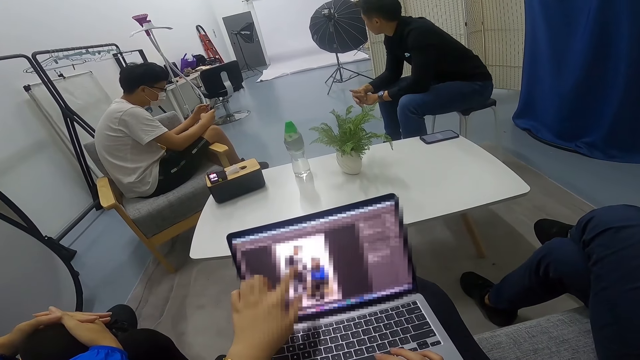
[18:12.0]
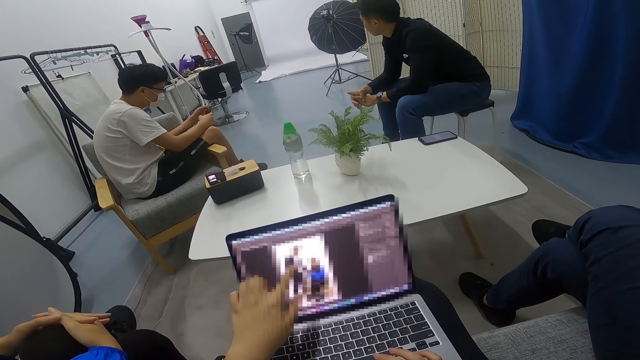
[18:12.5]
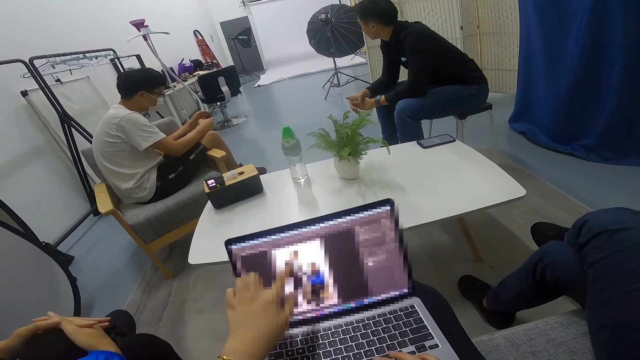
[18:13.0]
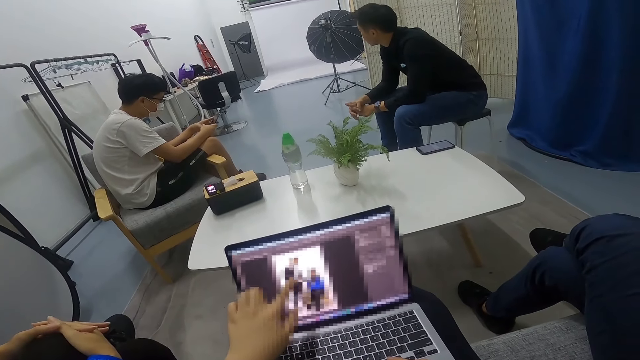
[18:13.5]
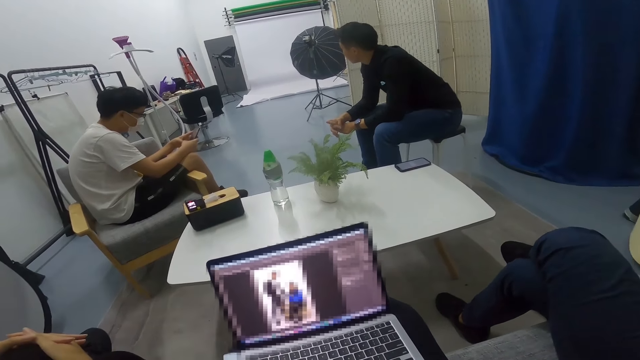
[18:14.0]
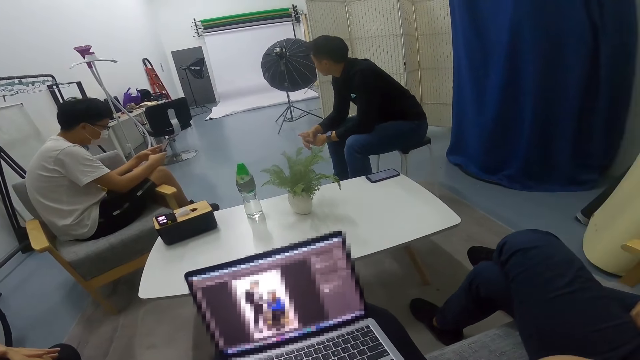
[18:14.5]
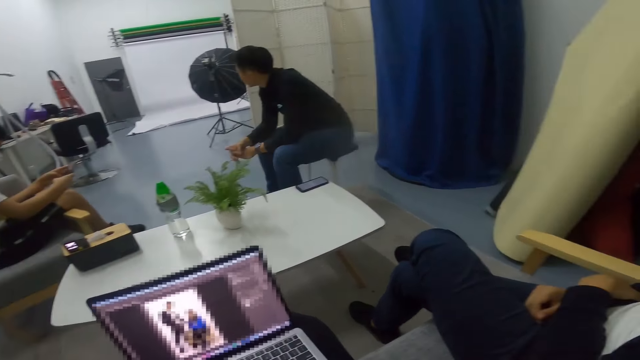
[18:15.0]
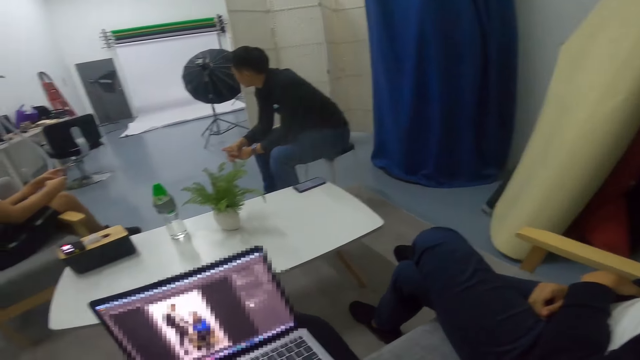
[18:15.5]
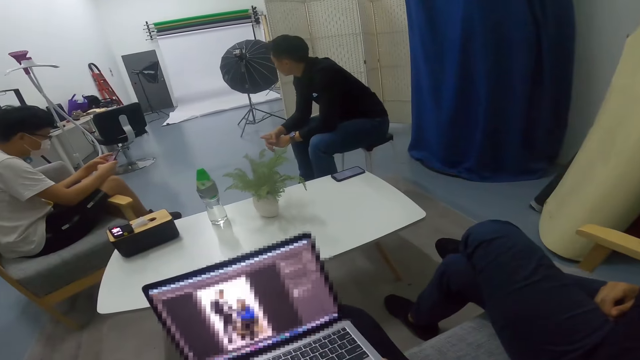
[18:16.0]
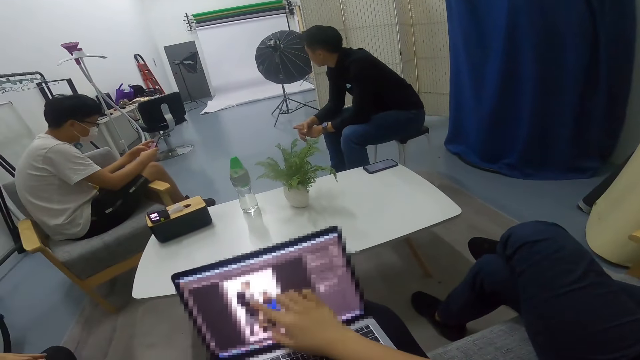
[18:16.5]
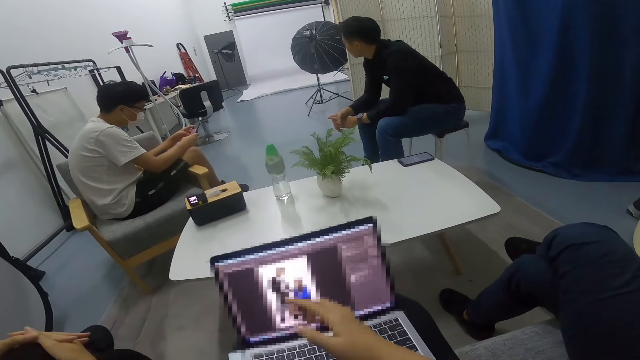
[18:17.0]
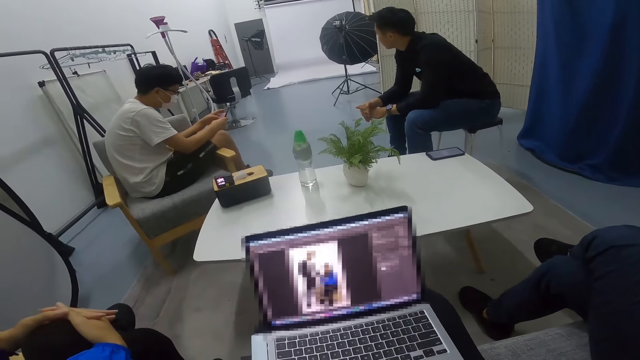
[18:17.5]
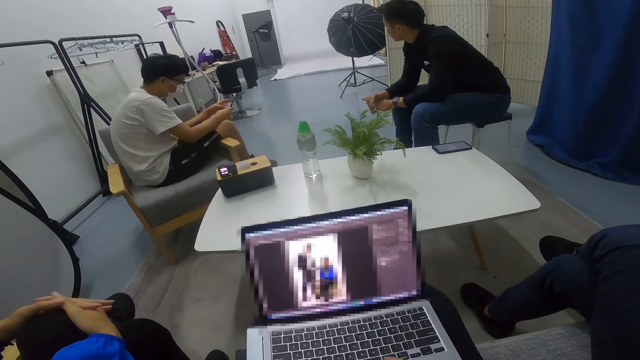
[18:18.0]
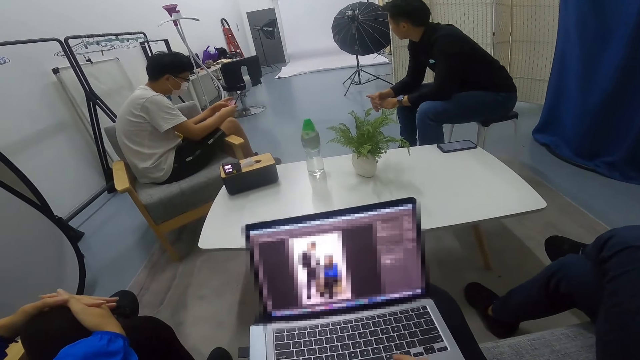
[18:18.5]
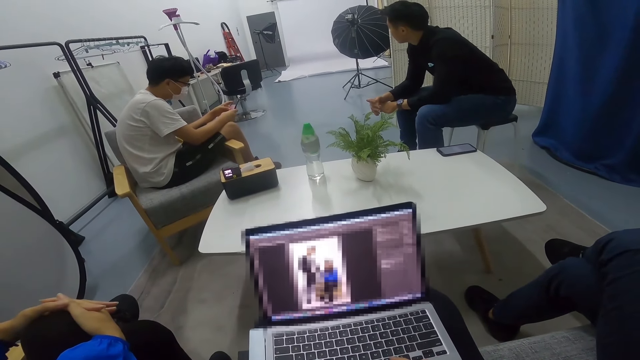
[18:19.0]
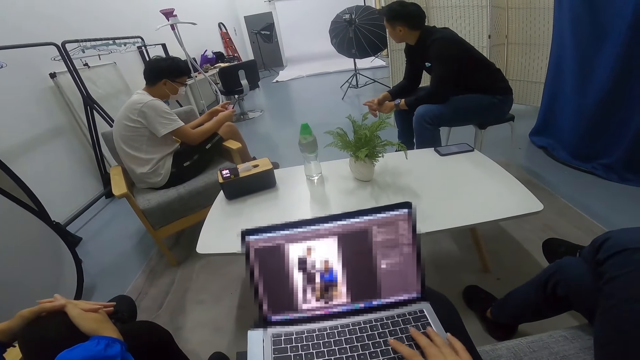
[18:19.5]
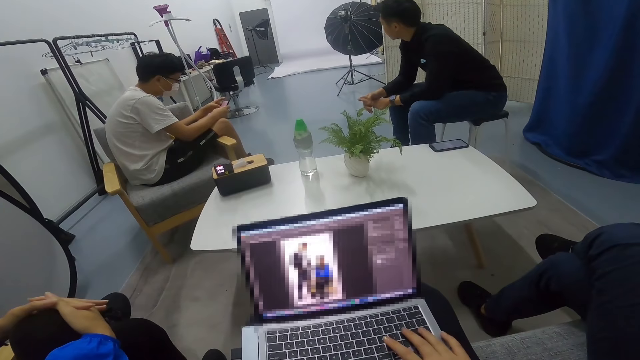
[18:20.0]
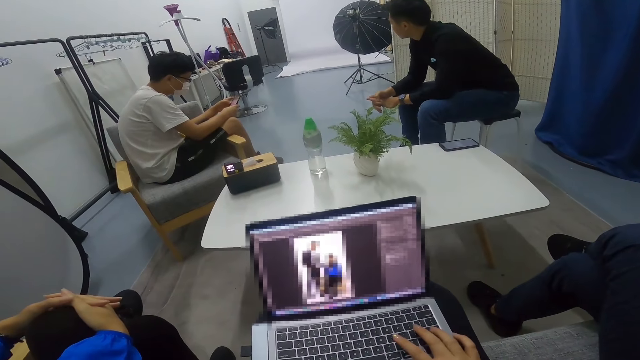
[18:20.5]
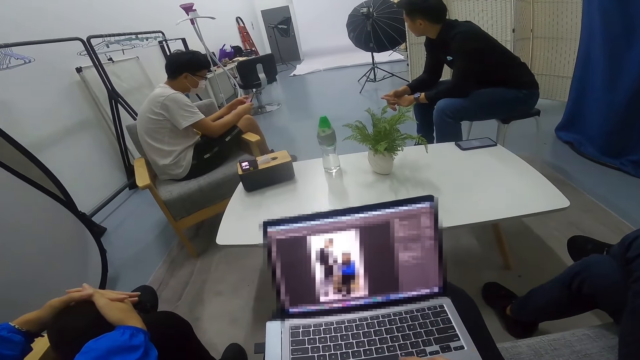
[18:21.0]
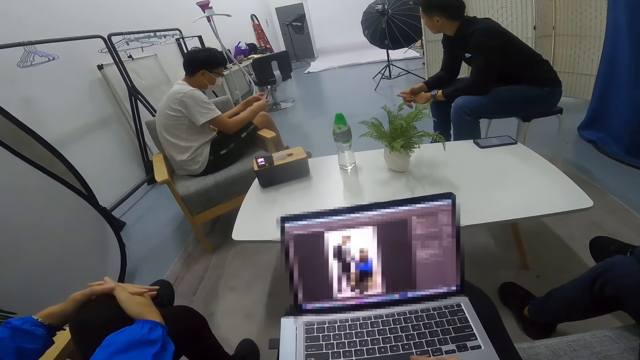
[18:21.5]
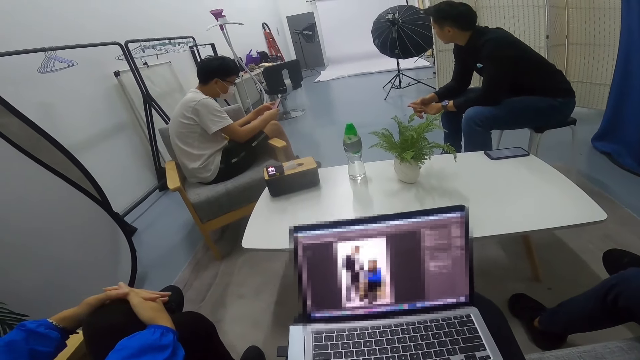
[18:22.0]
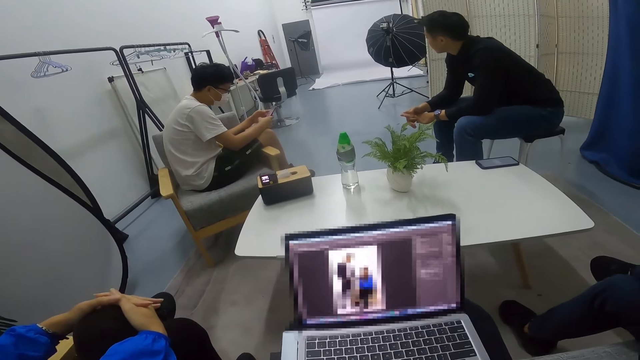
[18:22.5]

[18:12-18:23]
A person points at the screen. Another person scrolls the phone. The camera wearer puts a hand on a keyboard and uses the laptop.

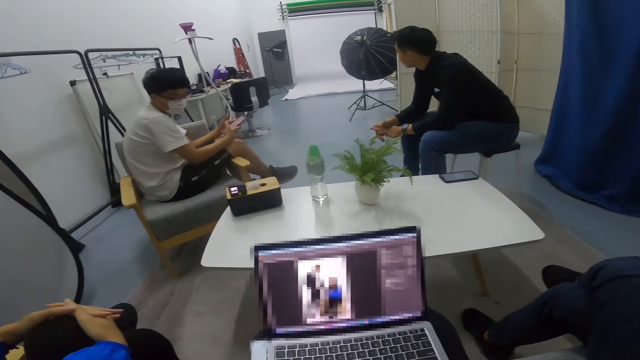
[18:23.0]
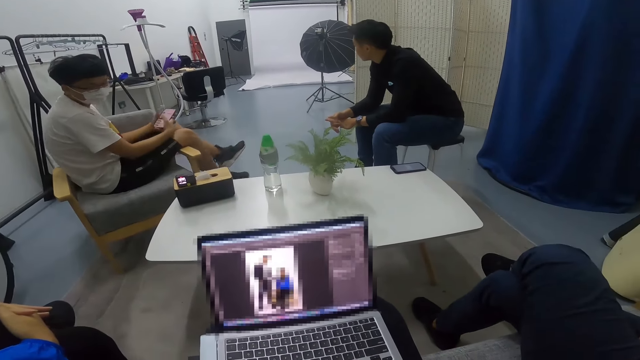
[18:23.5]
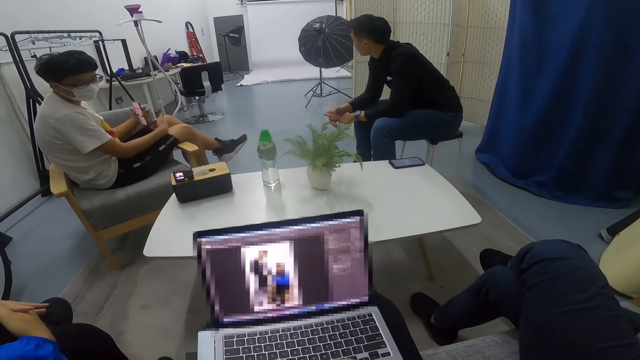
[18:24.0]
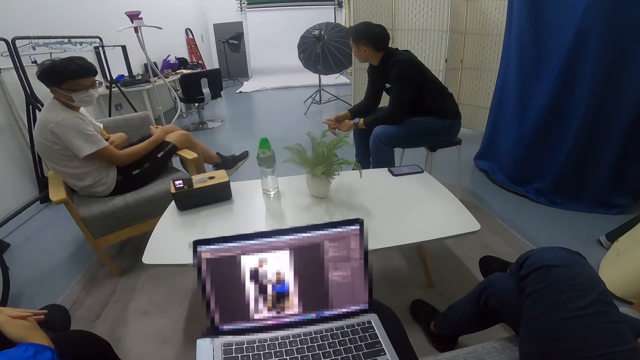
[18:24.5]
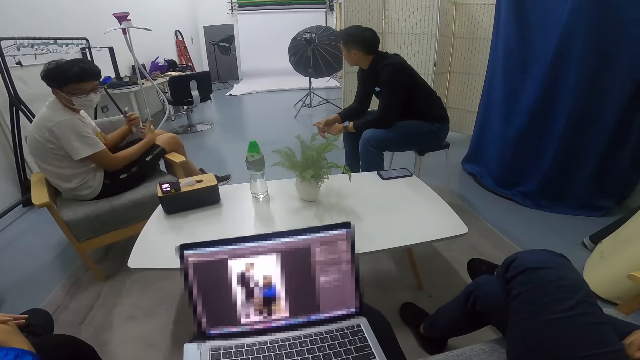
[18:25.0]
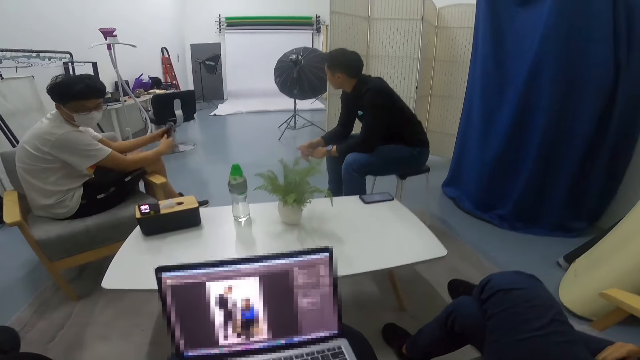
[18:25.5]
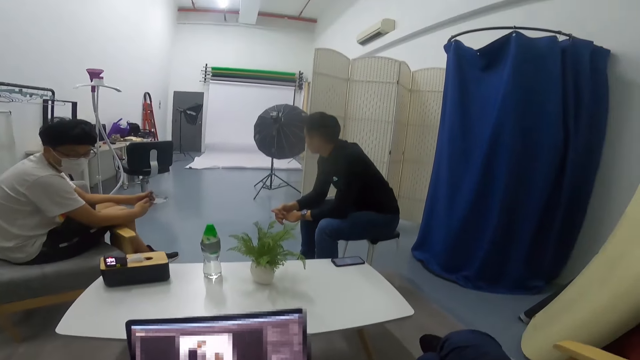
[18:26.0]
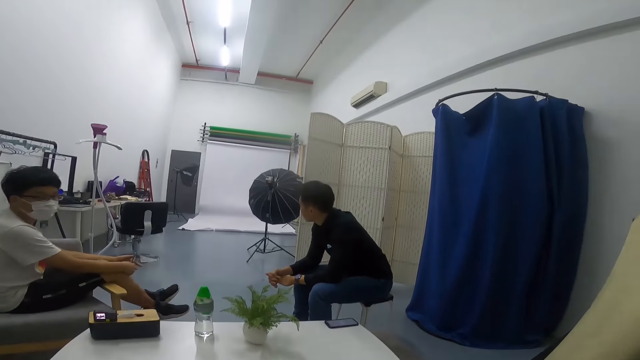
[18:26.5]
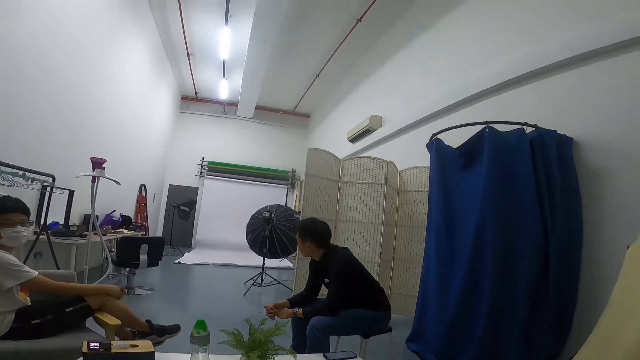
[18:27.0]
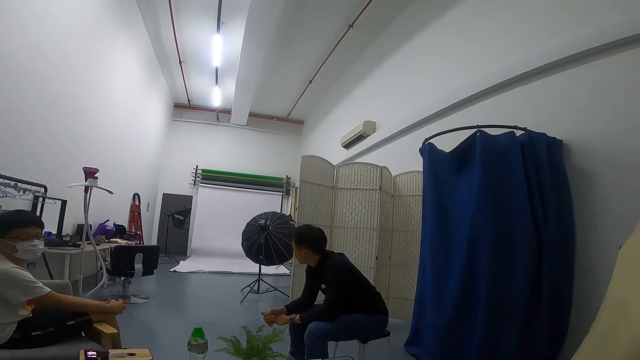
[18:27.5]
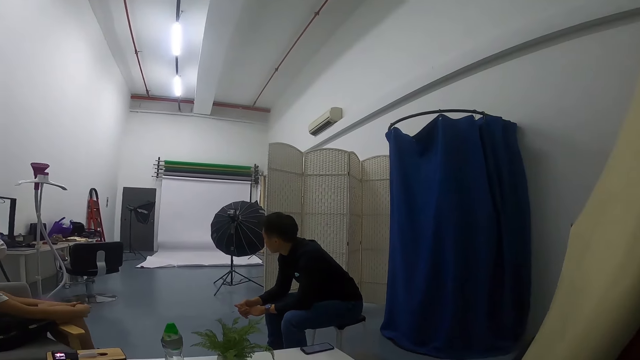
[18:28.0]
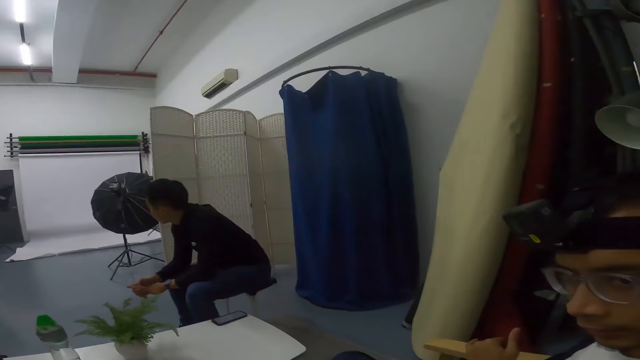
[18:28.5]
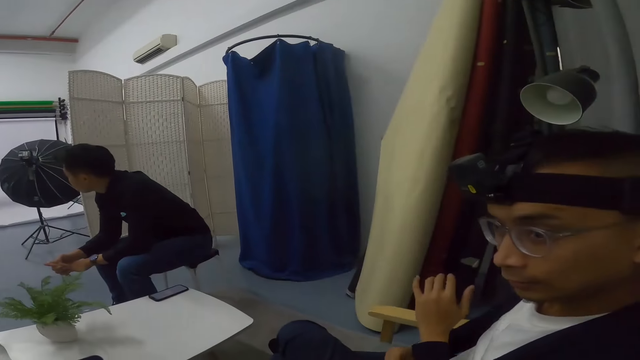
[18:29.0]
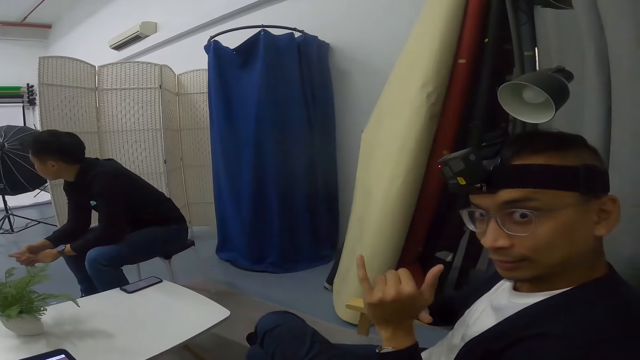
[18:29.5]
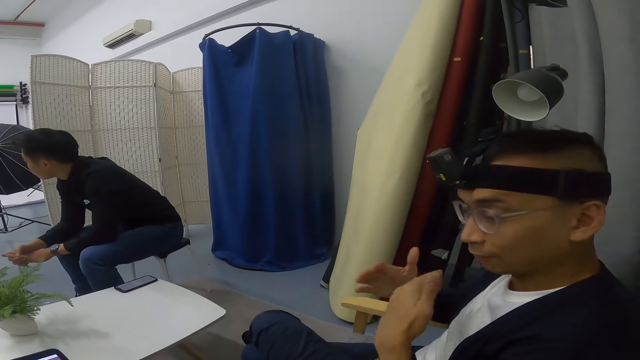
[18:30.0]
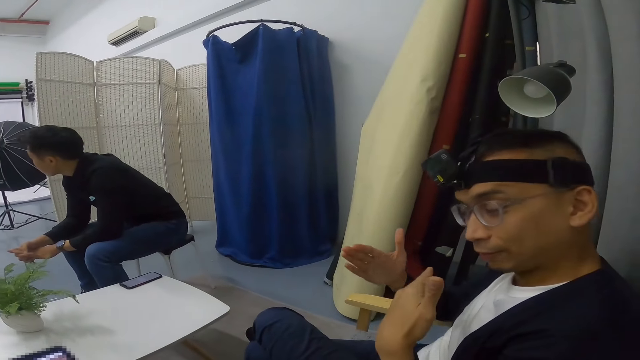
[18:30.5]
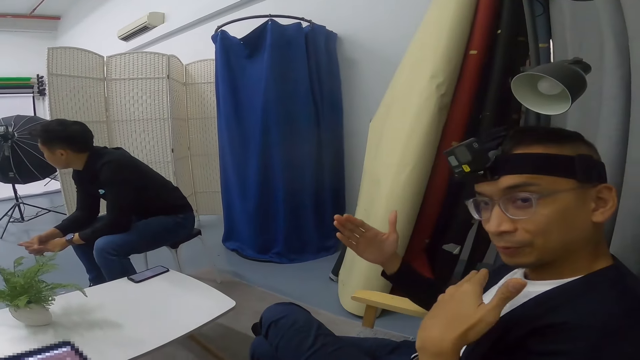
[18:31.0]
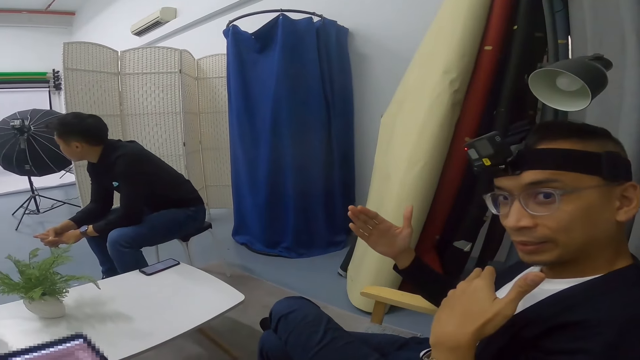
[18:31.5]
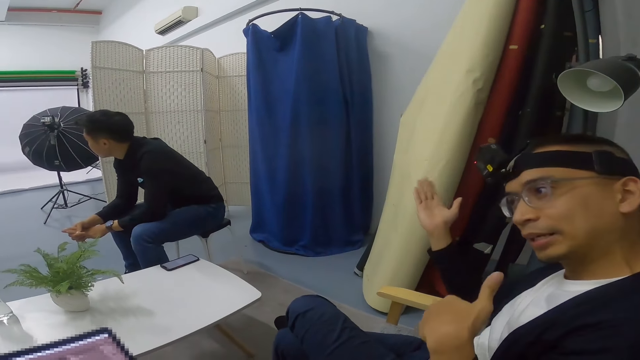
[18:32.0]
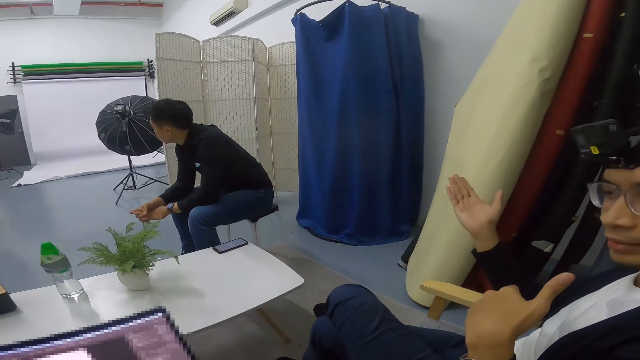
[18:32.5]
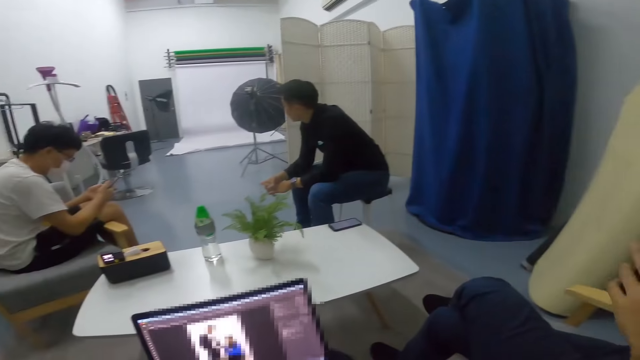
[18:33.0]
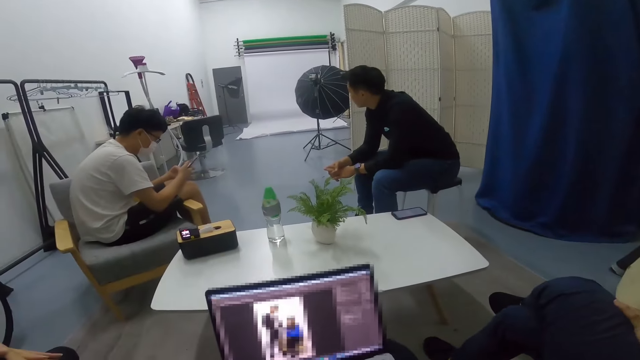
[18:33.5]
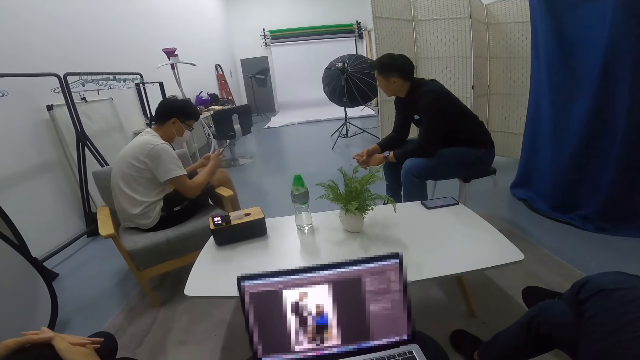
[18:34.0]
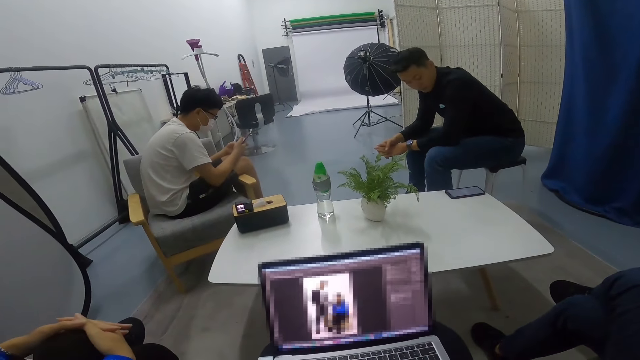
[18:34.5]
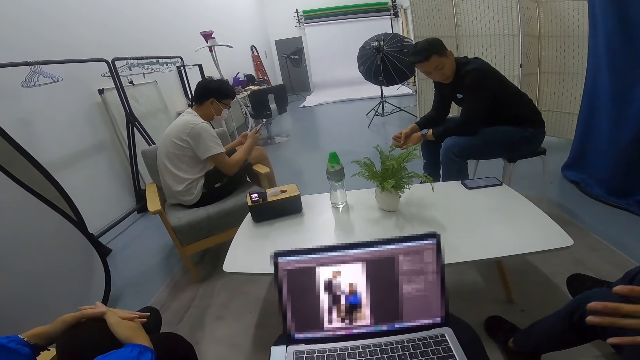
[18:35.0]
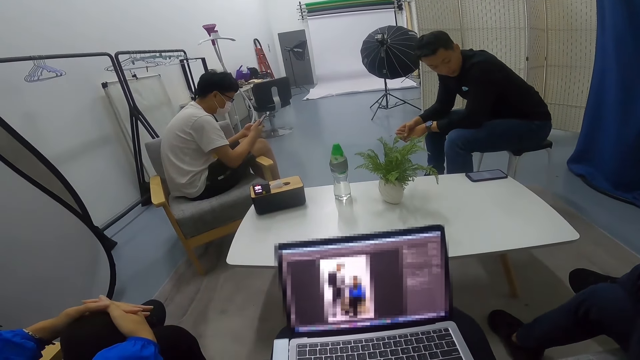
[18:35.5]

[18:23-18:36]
A man moves his legs and stares at something on the table and around the room. He puts a hand on his chest. Another man converses with the camera wearer. The first man holds a phone with hands. The camera wearer looks at someone. The first man moves hands. He uses his phone. A third man stares round the room. The camera wearer operates her laptop. A lady sits beside the camera wearer.
